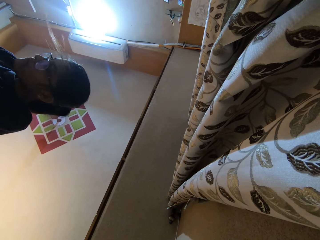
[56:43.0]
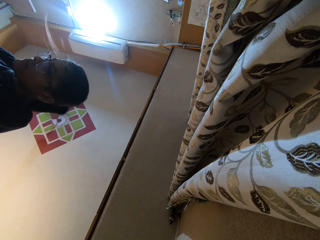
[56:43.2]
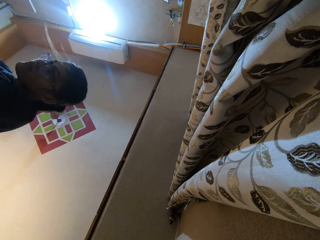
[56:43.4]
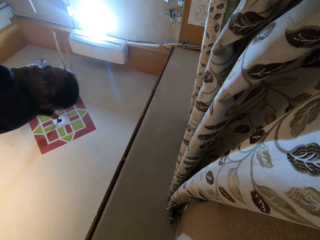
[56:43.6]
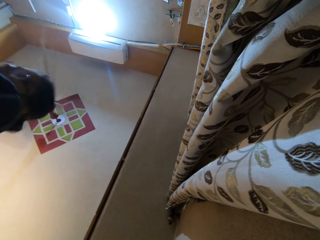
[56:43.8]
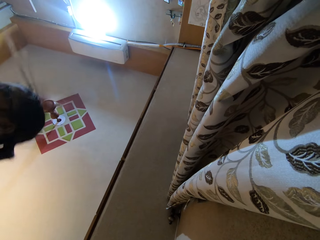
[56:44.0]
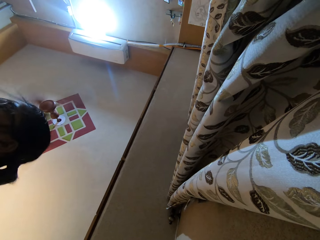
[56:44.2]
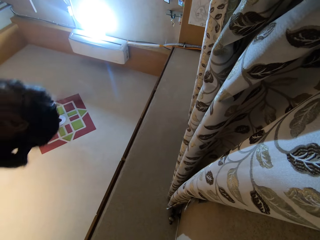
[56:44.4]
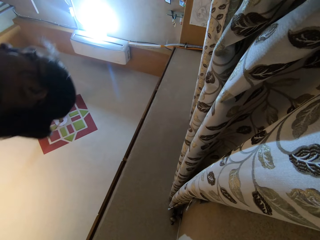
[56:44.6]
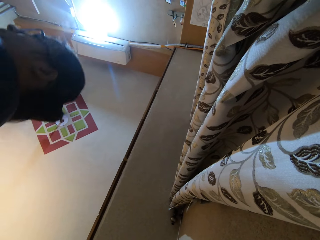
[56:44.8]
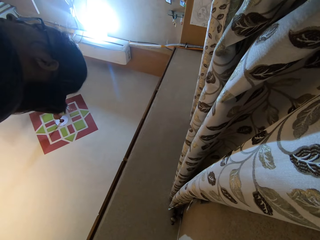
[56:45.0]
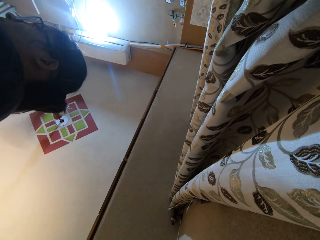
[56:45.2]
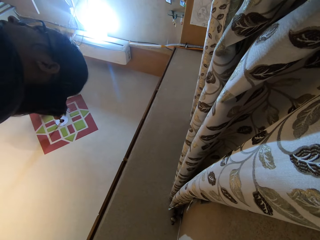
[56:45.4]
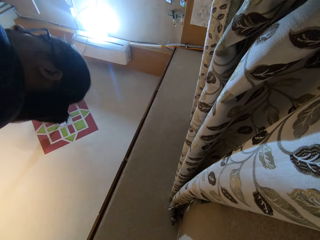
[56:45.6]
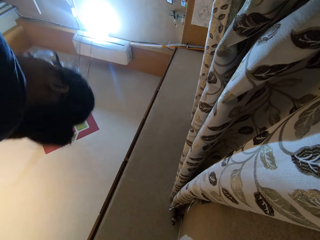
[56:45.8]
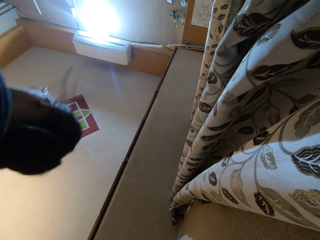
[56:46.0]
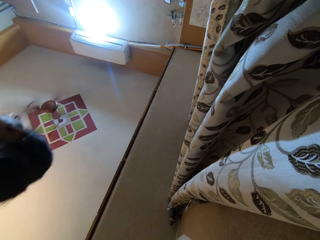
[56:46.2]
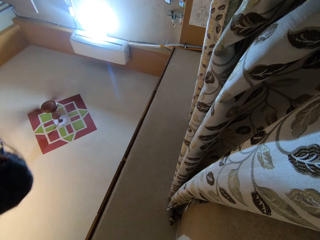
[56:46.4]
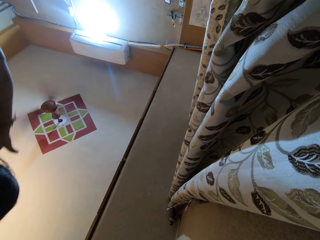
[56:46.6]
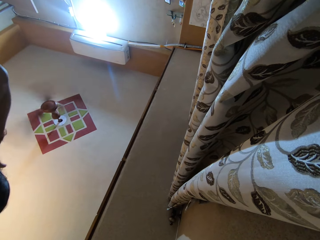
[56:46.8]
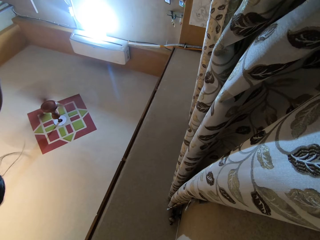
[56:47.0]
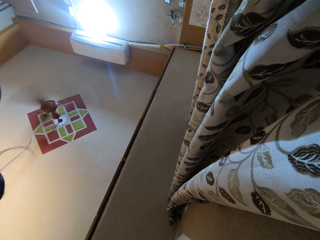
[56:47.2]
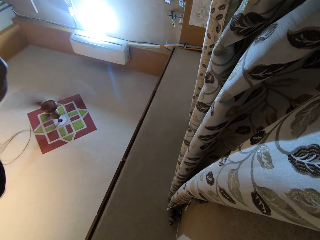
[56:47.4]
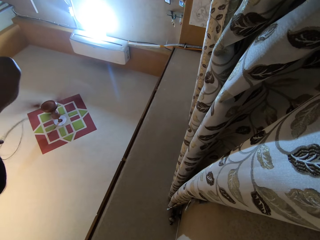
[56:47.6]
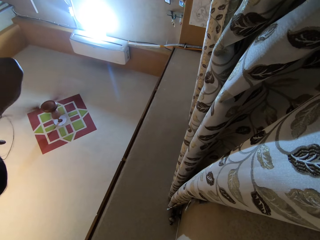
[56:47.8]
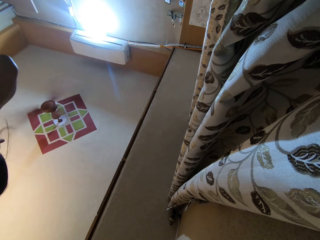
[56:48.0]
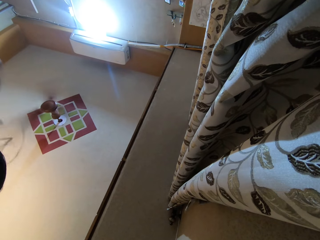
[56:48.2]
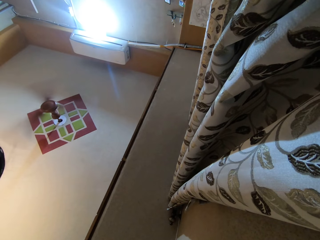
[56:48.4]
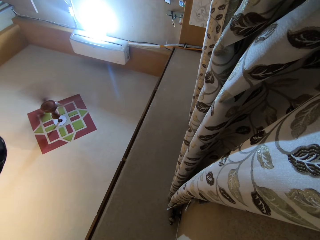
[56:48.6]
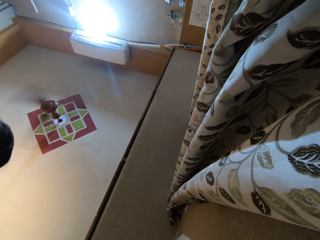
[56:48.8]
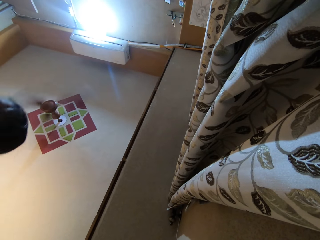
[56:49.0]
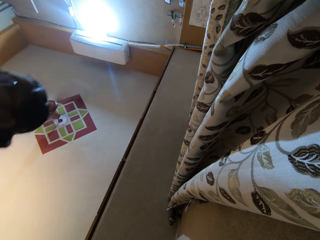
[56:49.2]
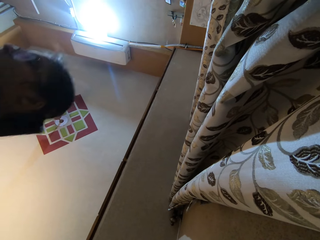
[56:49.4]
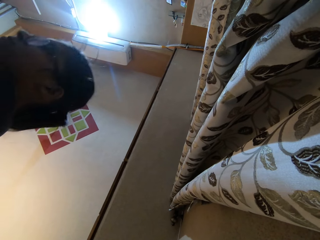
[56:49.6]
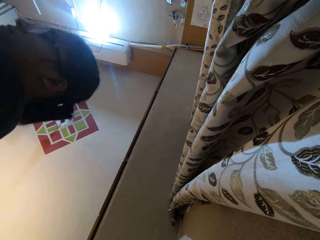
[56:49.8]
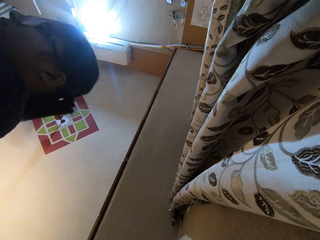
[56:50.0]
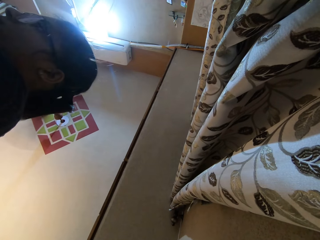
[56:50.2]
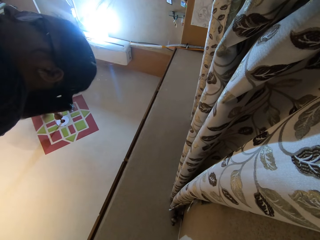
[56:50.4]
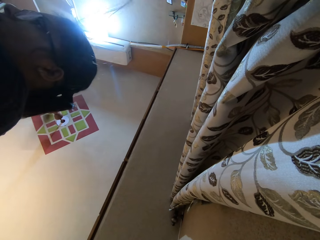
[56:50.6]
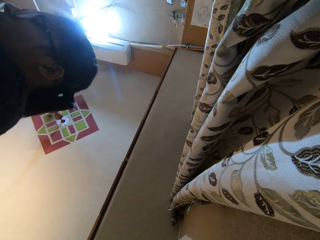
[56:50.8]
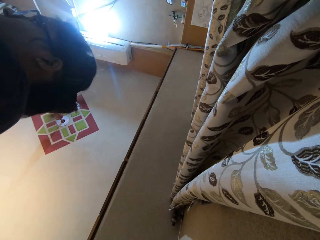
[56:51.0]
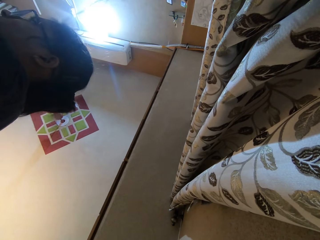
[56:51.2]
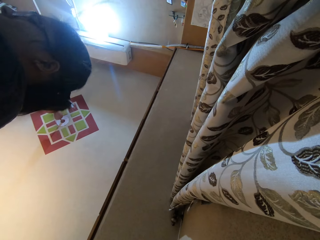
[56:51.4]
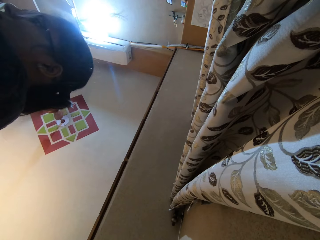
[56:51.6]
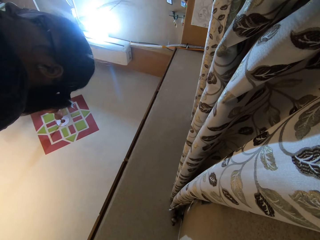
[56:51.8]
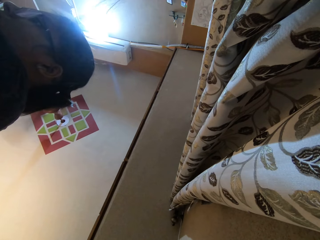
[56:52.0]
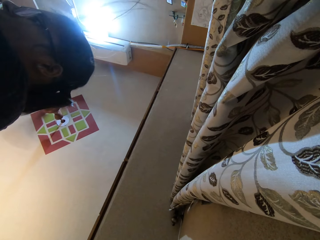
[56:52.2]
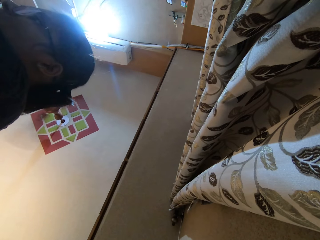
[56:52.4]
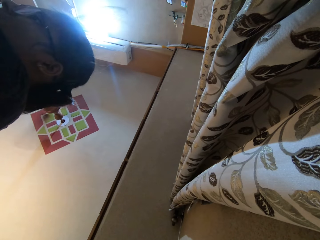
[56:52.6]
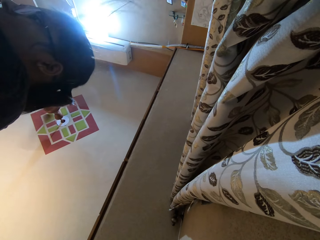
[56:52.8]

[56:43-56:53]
The camera wearer sits down. She moves her hand to her face. She sits upright.

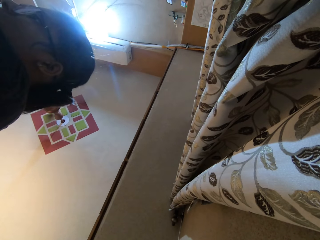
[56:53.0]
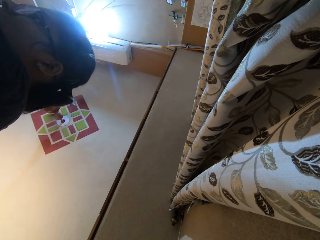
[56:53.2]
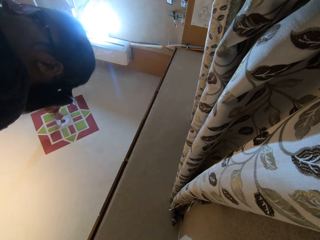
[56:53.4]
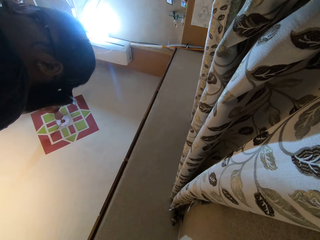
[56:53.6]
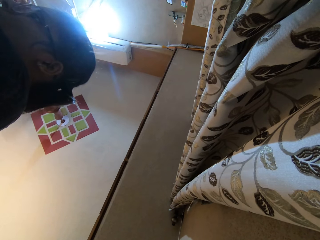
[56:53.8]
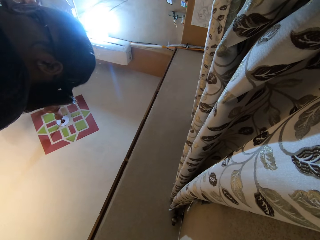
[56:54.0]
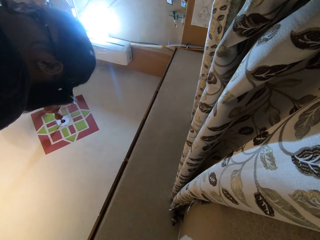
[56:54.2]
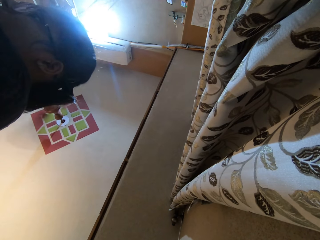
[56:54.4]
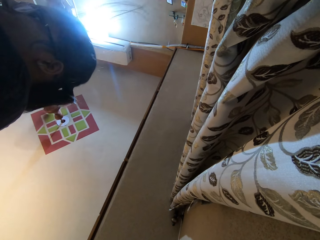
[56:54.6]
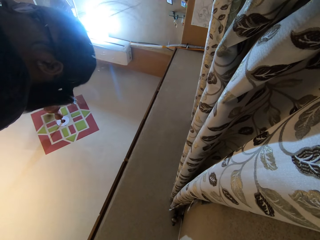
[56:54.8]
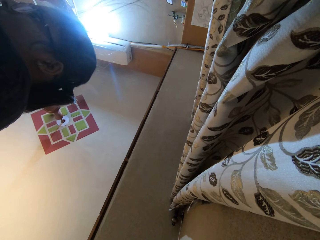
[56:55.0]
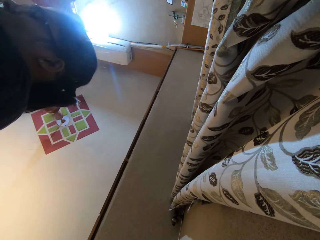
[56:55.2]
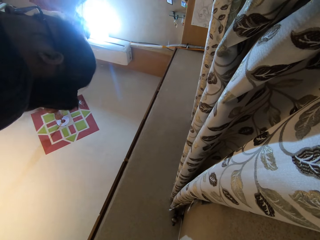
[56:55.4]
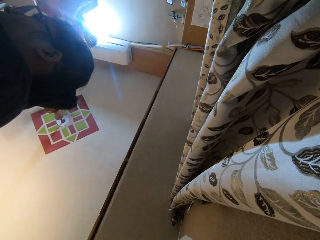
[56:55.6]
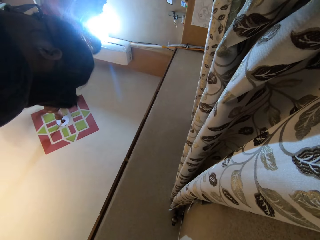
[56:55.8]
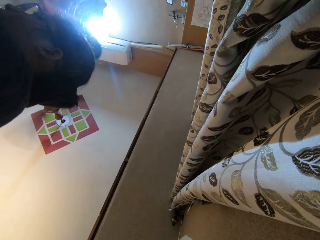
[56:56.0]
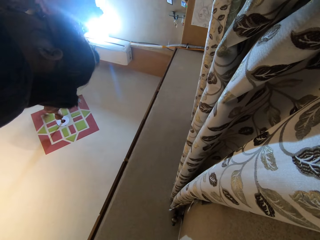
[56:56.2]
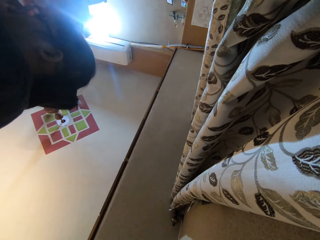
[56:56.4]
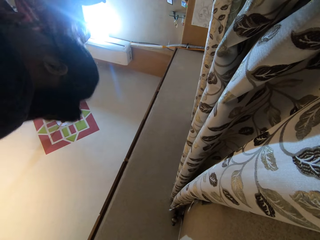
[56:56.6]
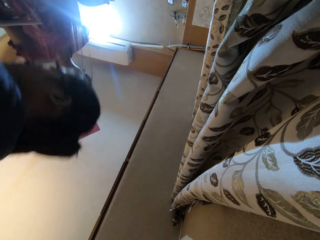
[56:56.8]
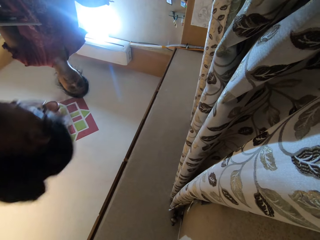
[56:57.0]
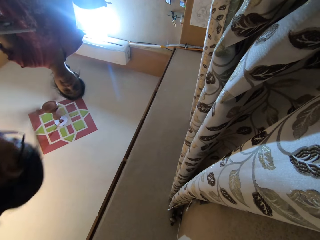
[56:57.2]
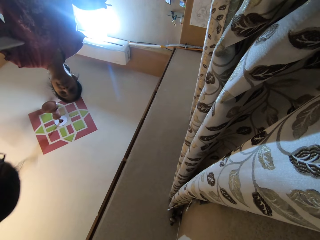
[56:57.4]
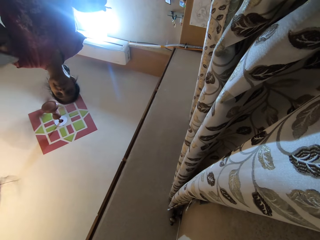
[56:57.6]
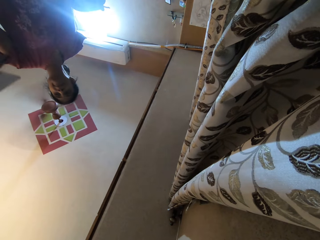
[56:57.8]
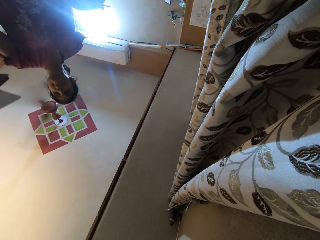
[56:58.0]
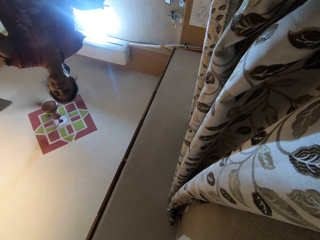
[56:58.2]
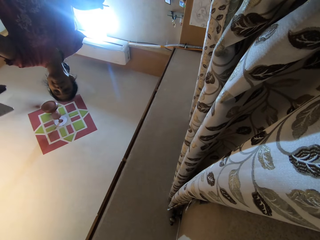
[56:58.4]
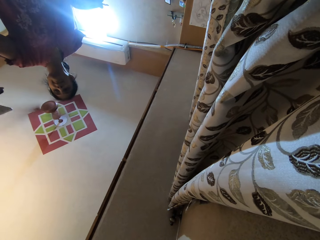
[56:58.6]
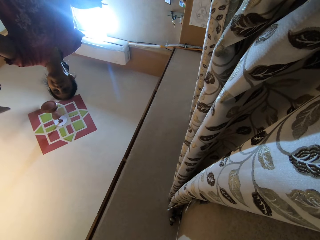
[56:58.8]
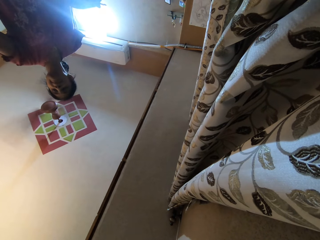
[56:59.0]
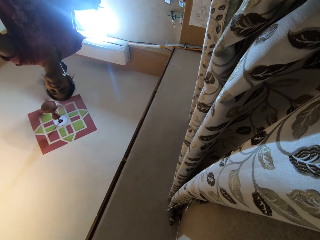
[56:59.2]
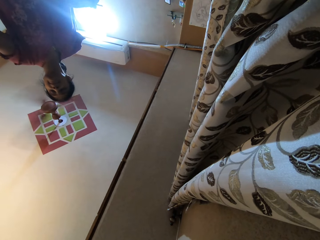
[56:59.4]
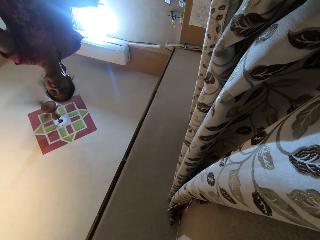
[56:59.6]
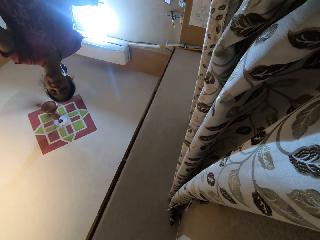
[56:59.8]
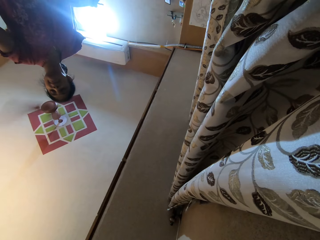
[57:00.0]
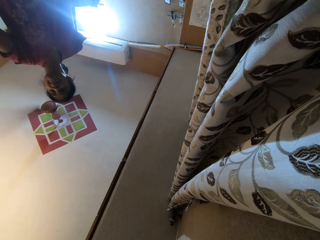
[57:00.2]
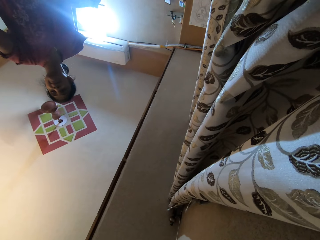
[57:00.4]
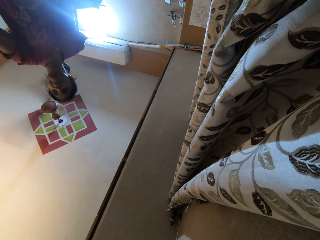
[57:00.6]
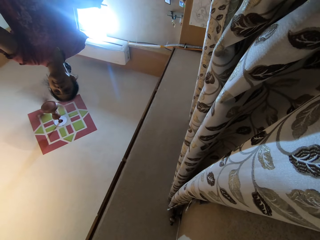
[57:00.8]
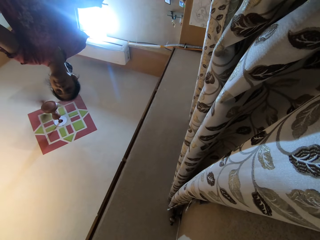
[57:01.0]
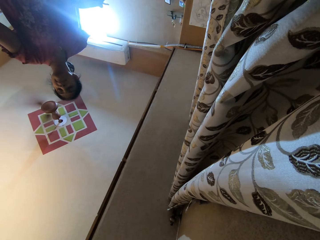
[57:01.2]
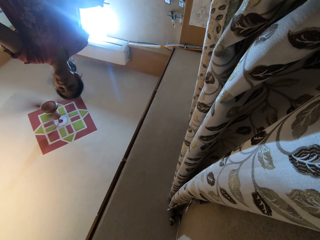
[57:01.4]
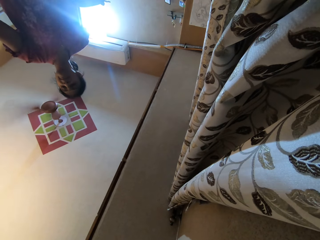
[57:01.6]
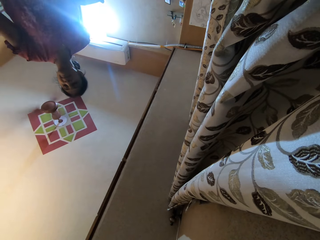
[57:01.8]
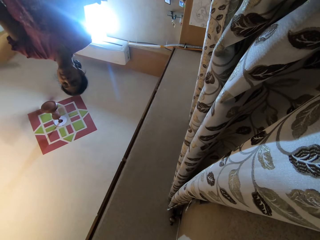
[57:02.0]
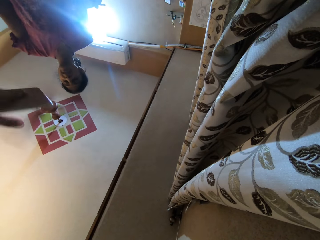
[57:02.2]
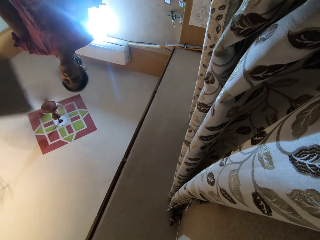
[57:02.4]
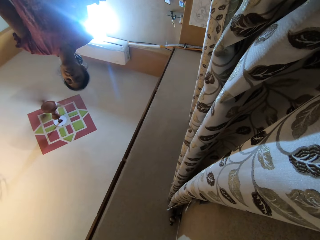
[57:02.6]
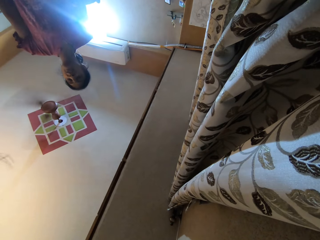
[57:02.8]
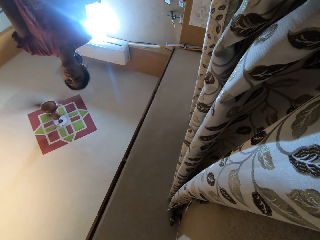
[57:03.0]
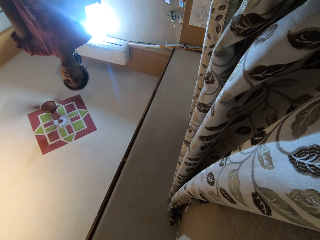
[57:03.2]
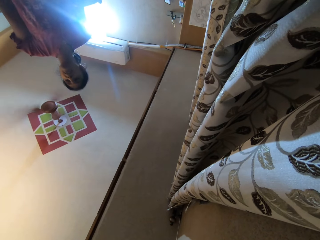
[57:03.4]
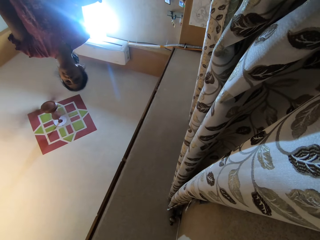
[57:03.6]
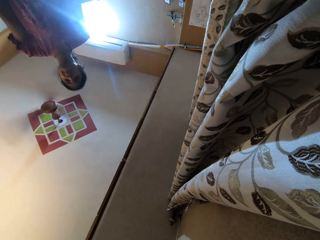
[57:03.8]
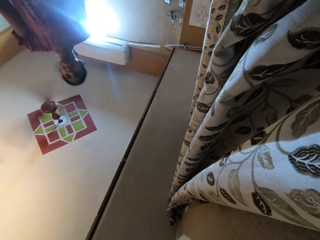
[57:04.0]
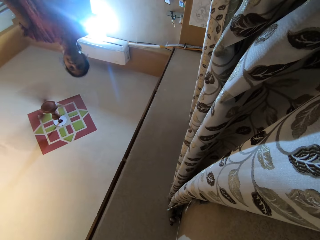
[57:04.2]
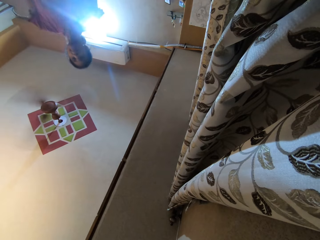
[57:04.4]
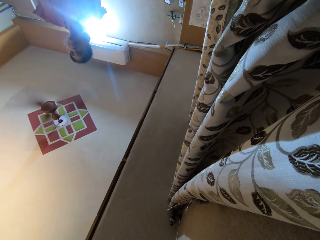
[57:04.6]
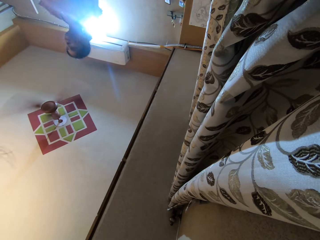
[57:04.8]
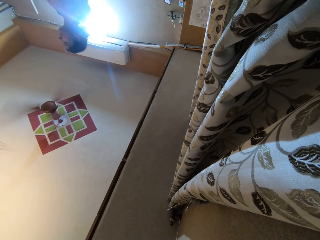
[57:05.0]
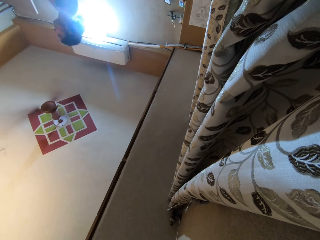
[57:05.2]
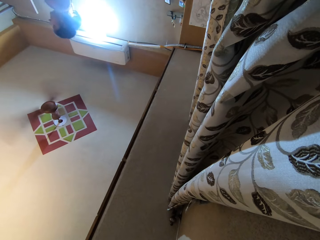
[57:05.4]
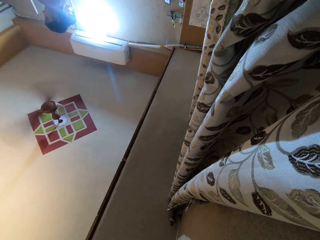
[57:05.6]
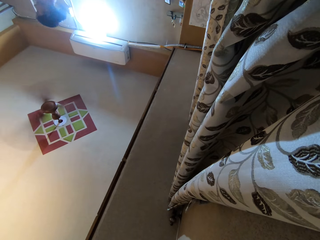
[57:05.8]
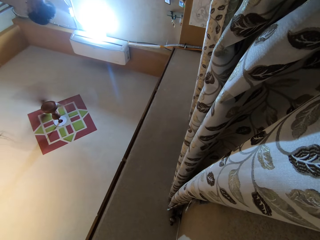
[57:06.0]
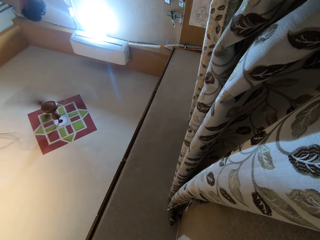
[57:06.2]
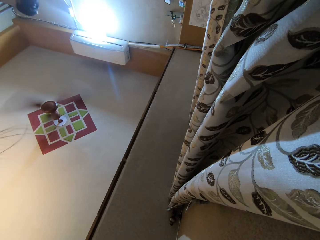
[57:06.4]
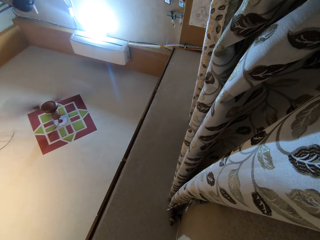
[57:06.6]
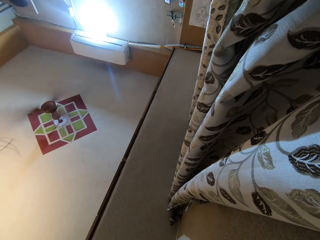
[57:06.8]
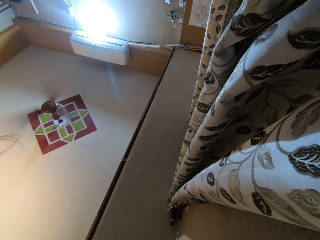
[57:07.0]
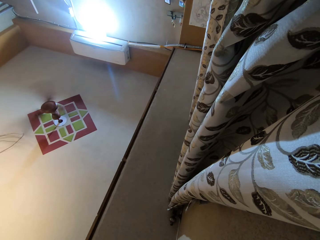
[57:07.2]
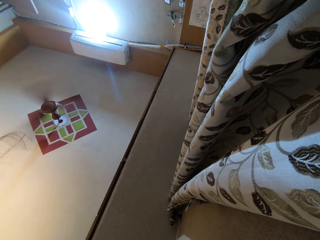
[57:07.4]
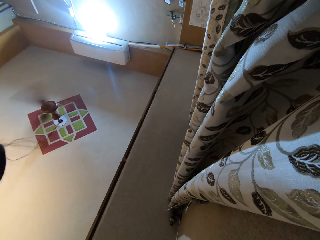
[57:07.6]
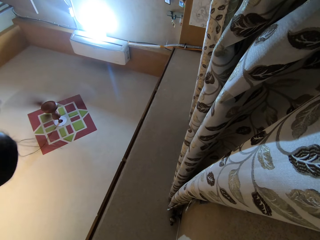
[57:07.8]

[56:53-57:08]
A woman walks towards another woman. The first woman hands something to the other woman. The first woman interacts with the other woman. The first woman walks away.
